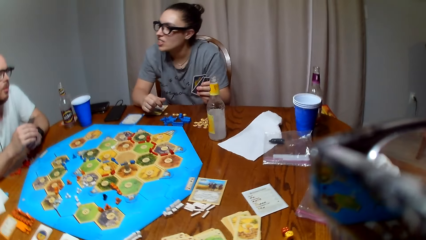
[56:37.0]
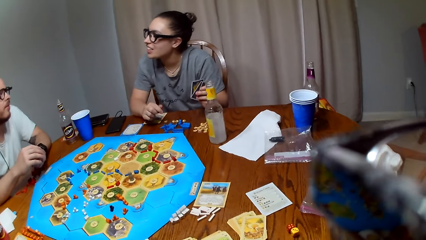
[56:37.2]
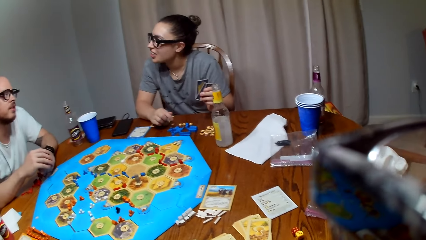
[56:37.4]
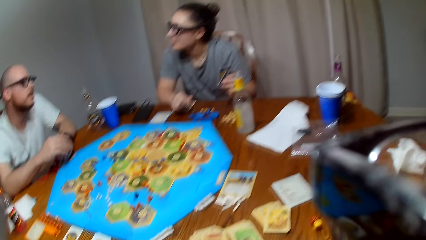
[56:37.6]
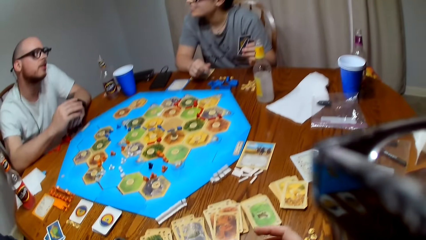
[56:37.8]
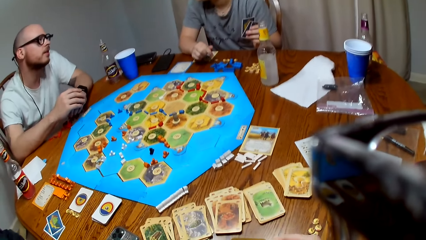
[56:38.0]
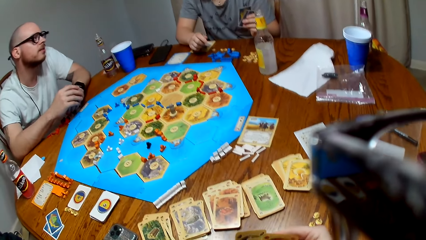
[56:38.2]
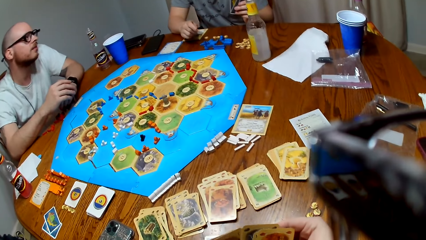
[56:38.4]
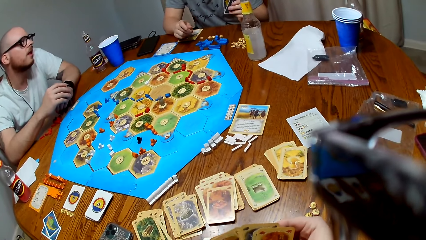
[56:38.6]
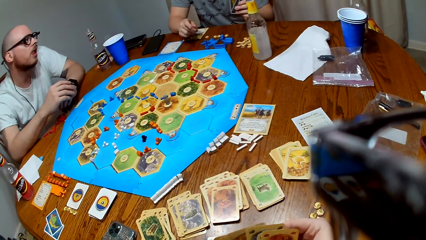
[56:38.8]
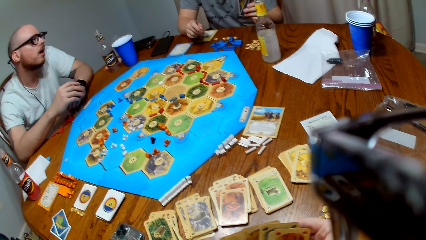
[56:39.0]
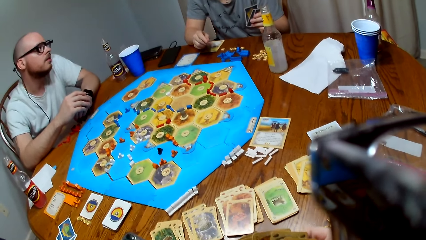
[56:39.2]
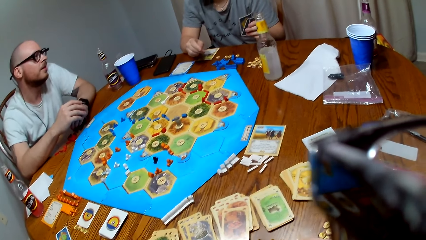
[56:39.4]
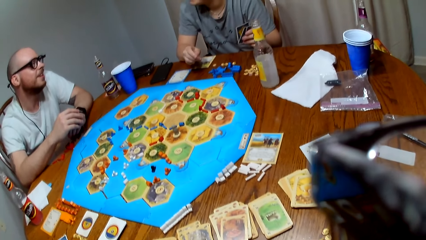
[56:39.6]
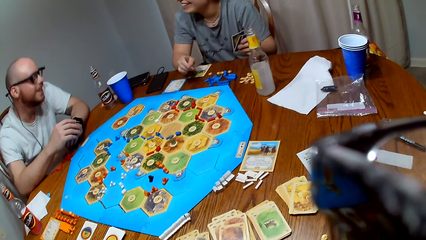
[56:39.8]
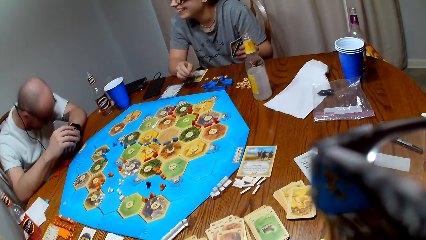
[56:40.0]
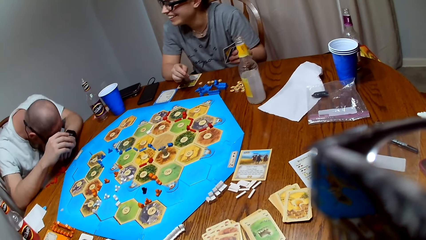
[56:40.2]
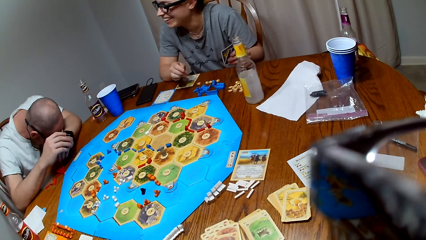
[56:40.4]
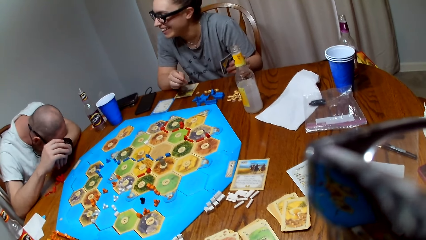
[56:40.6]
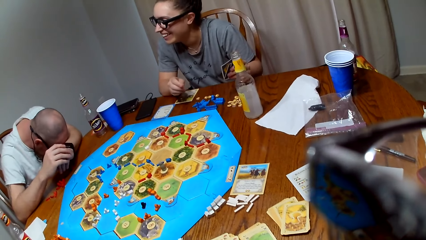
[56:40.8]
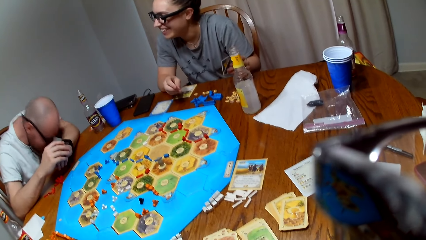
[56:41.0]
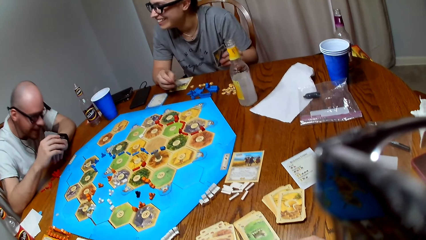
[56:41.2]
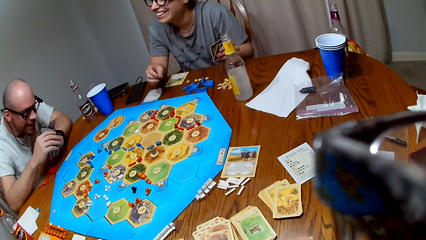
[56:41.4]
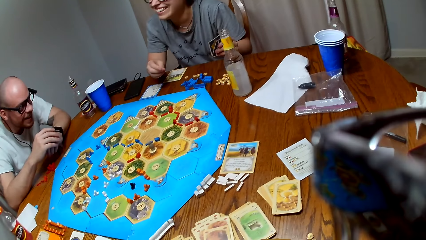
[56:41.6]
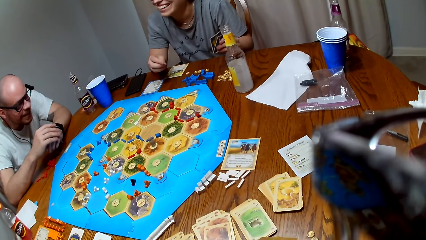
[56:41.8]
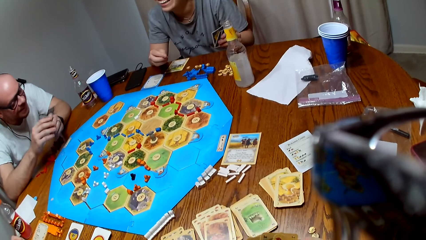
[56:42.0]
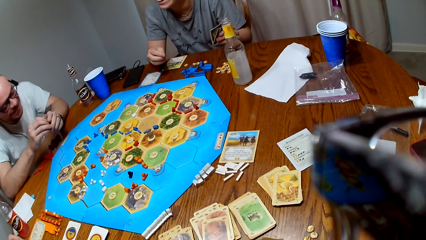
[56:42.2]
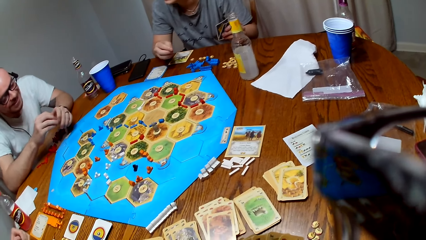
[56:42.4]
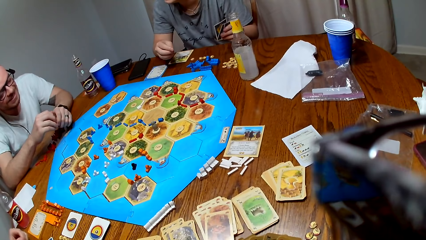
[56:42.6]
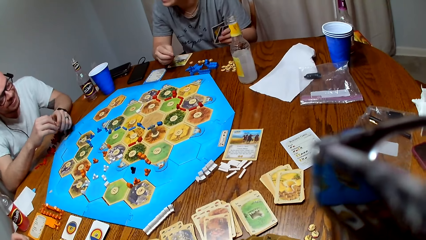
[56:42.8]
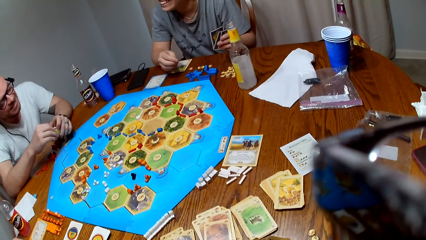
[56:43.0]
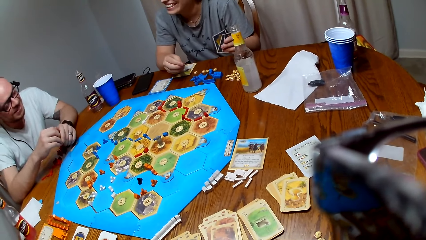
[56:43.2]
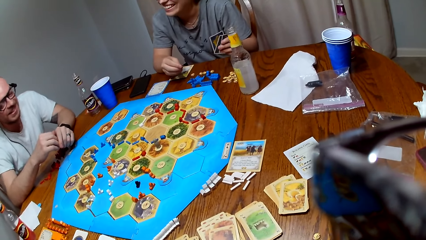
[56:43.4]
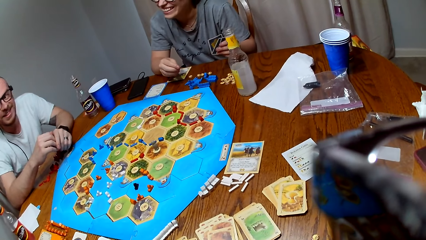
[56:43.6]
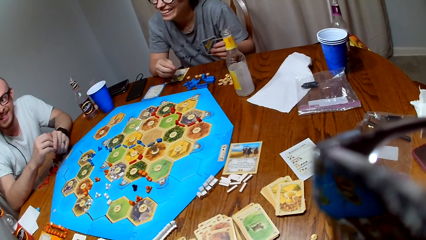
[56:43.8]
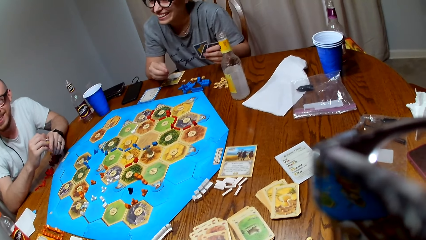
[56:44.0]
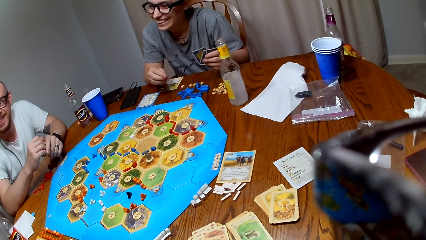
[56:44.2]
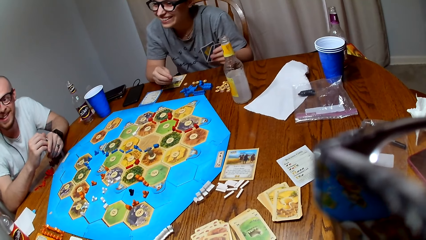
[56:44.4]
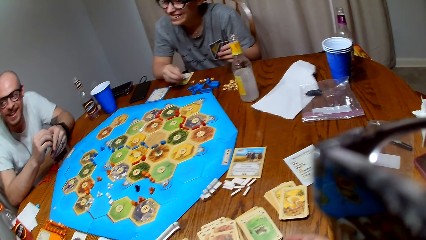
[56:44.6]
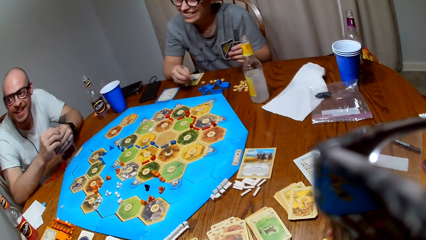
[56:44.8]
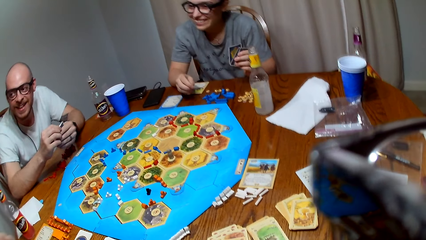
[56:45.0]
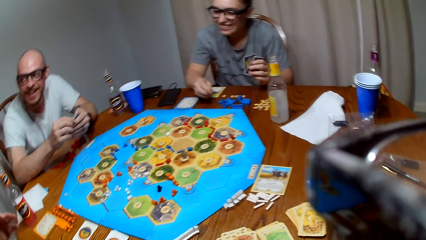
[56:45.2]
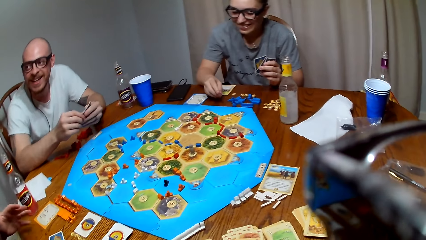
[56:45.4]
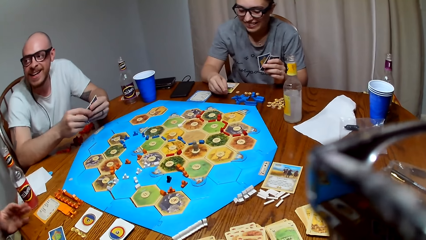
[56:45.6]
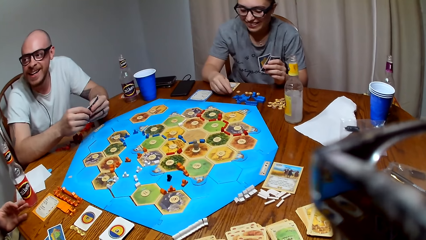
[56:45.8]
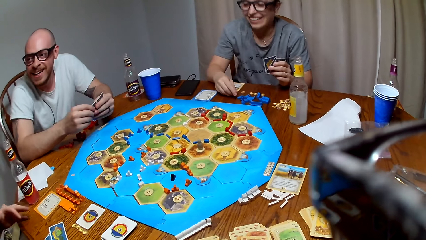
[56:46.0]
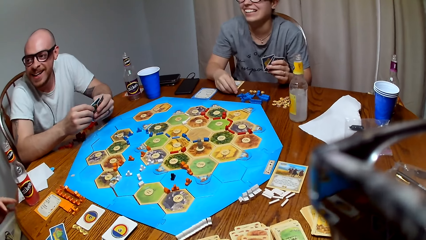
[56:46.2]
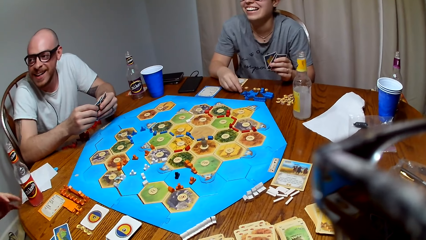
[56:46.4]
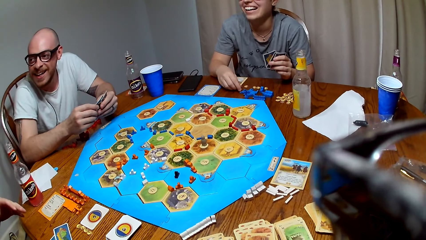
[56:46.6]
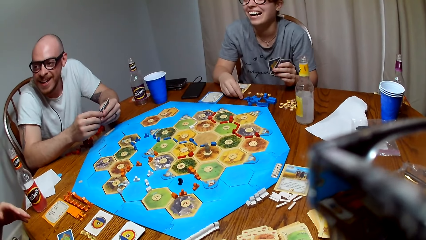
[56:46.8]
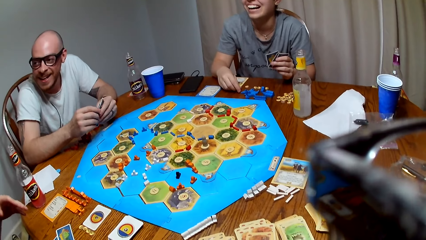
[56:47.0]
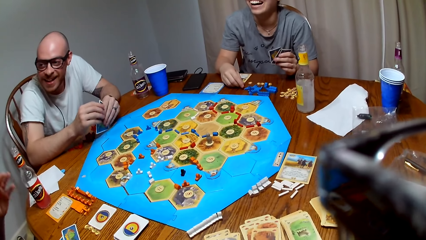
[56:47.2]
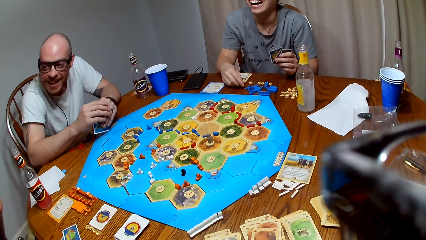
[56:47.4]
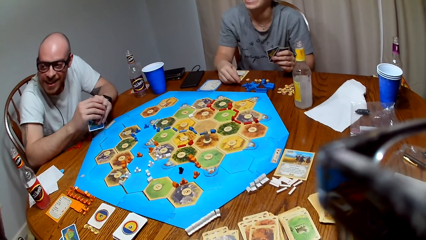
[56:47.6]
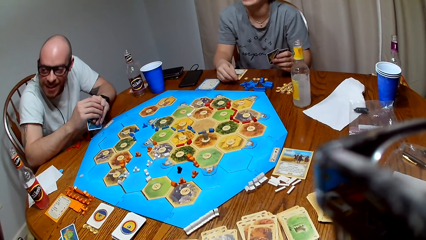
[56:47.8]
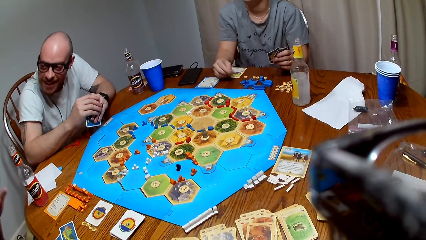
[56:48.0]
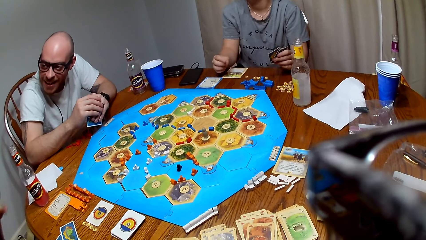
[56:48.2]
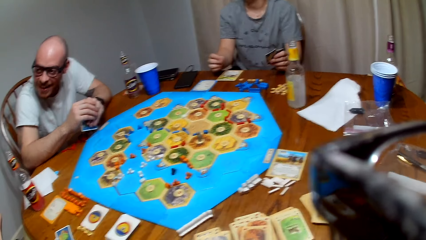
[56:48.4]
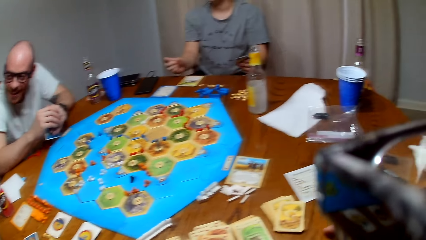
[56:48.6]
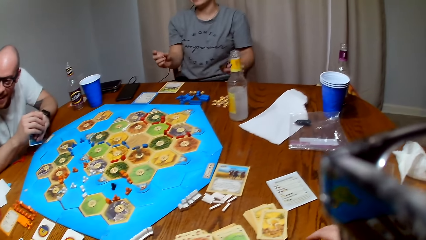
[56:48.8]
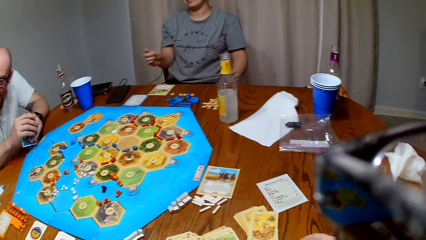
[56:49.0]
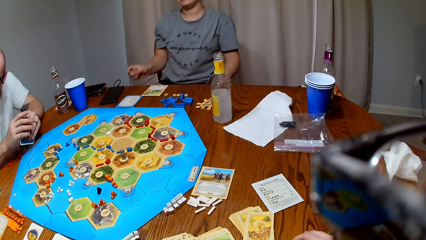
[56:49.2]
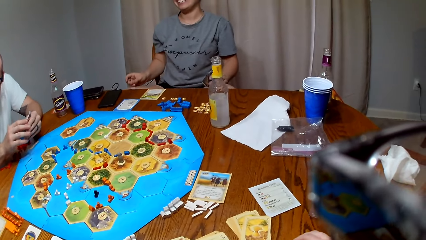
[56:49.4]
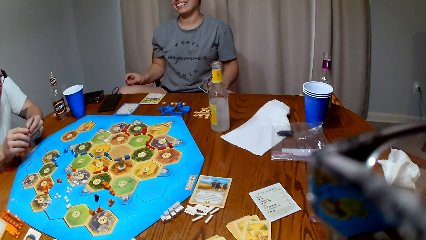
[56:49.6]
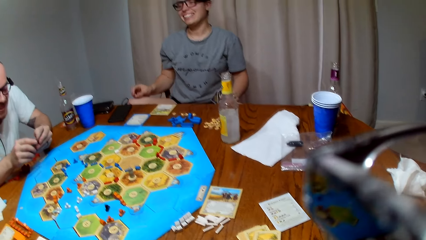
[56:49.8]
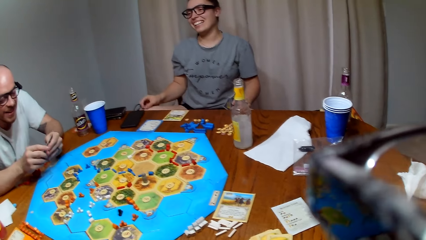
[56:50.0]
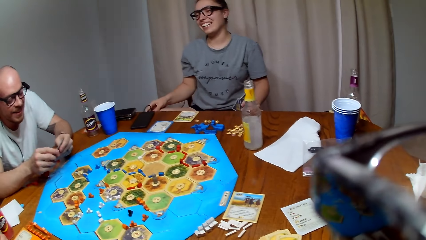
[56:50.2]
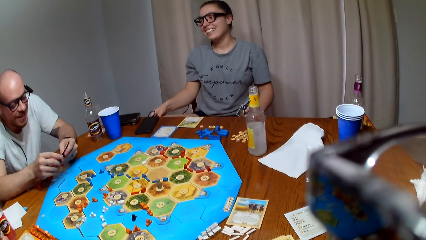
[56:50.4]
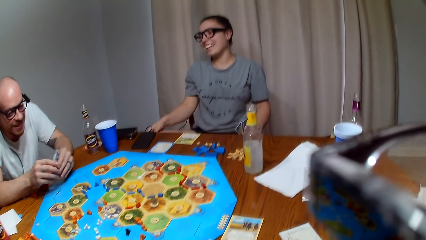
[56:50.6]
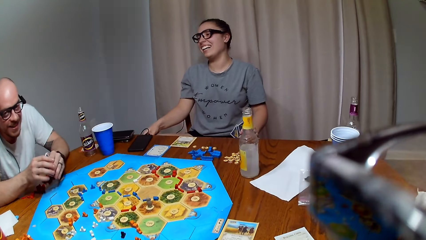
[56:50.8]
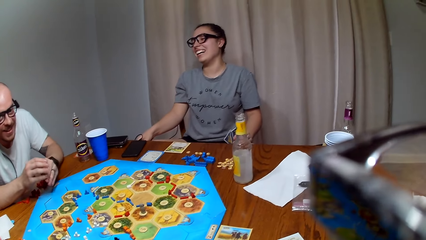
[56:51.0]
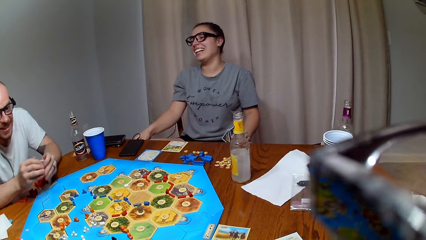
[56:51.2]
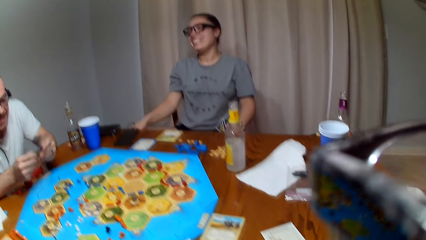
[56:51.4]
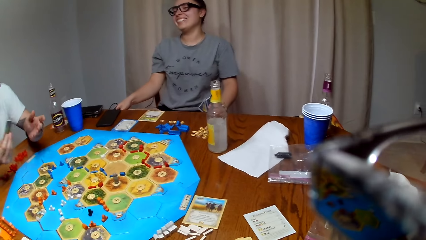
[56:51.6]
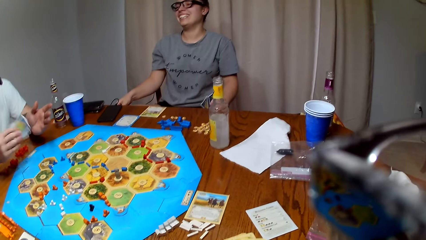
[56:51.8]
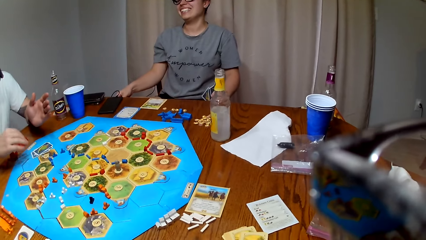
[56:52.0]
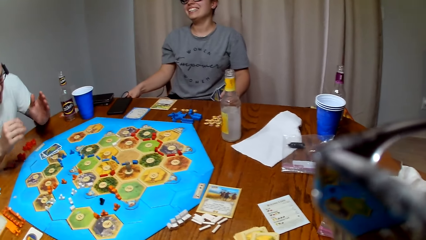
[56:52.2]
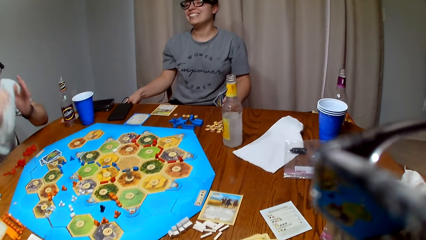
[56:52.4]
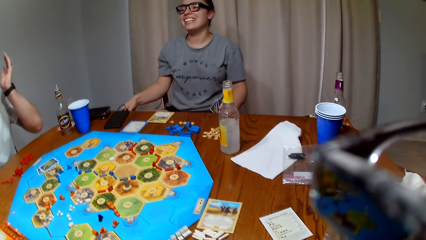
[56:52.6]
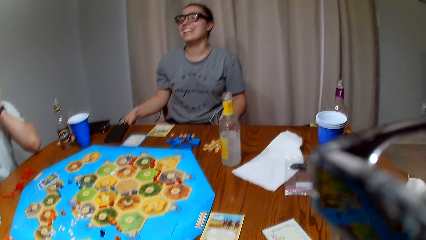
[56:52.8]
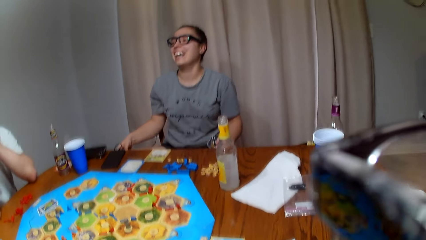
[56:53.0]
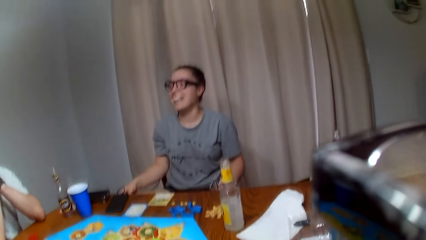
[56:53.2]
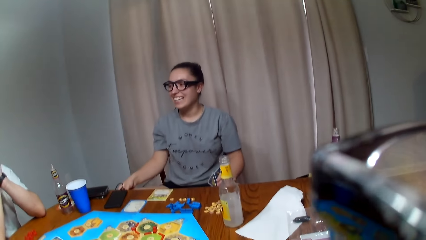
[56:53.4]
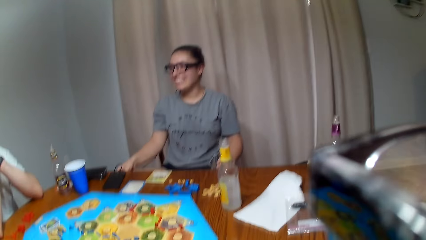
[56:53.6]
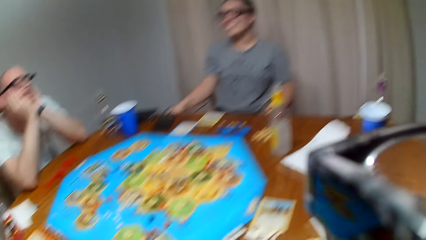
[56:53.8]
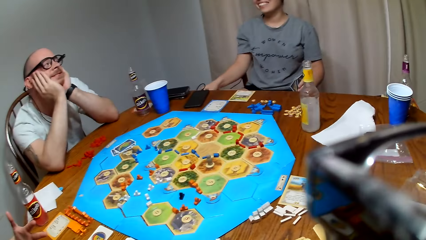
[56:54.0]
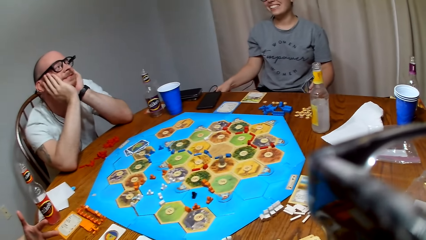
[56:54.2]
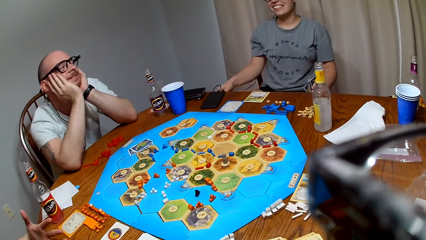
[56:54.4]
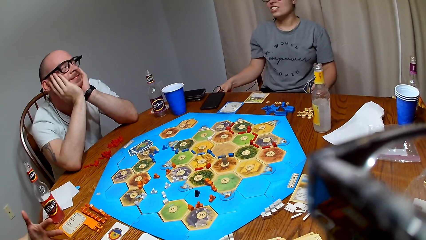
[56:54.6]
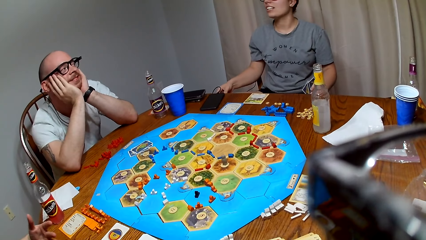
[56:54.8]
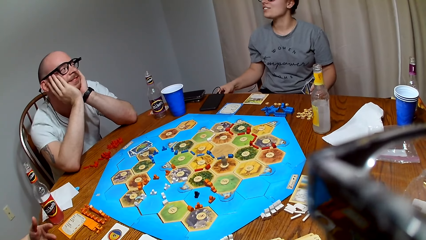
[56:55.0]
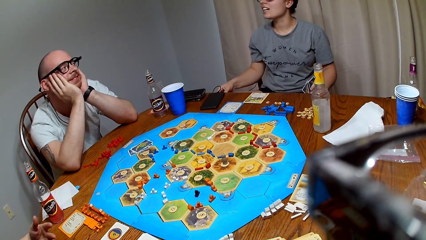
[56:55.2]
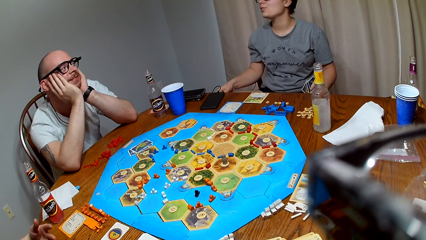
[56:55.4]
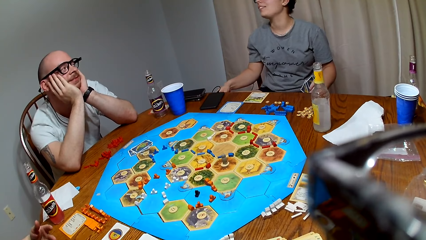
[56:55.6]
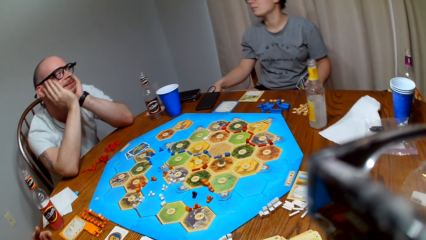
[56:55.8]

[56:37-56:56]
A man drops cards on the table. The man holds the cheeks.
